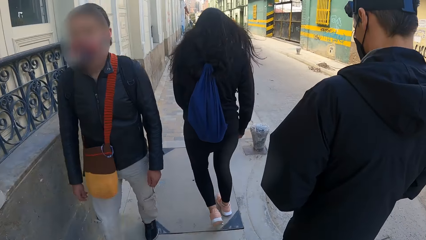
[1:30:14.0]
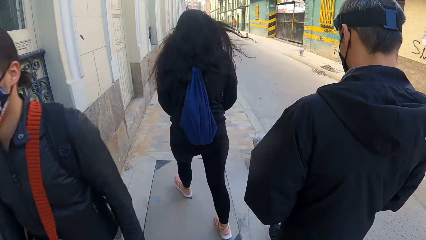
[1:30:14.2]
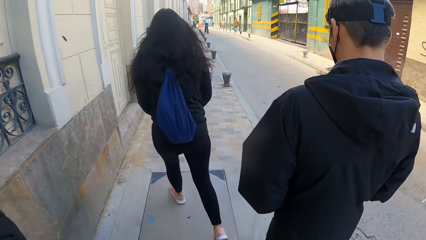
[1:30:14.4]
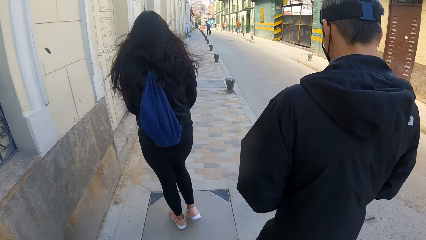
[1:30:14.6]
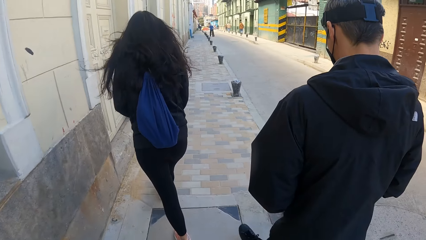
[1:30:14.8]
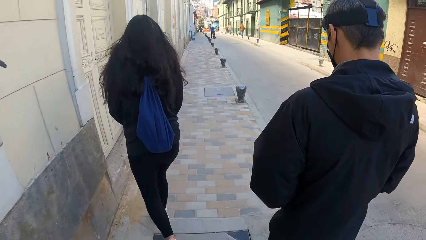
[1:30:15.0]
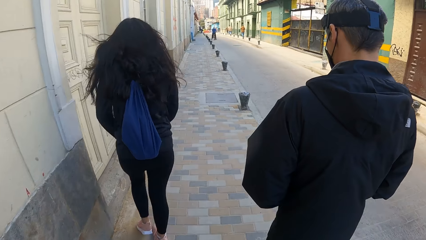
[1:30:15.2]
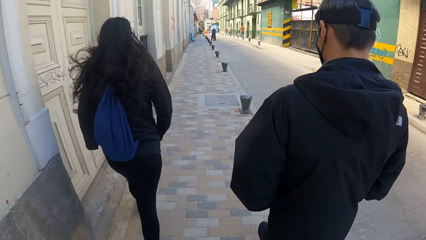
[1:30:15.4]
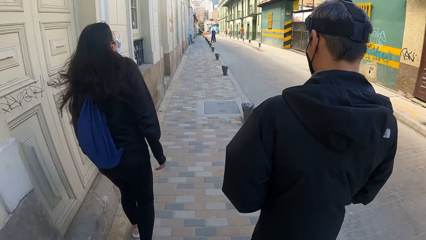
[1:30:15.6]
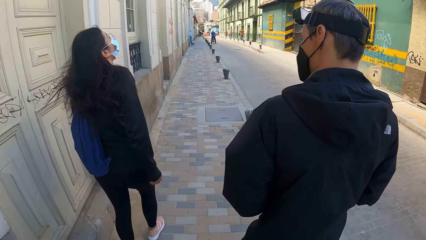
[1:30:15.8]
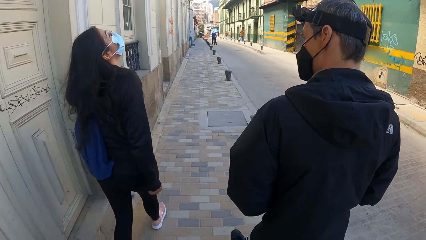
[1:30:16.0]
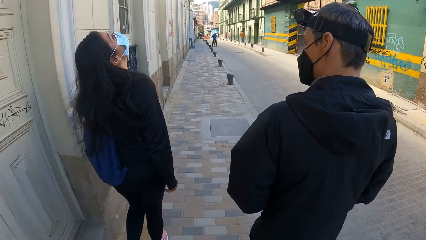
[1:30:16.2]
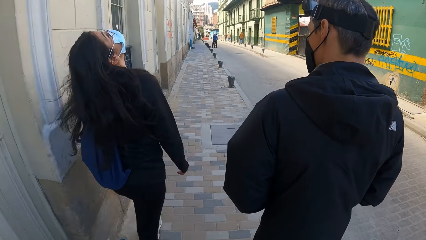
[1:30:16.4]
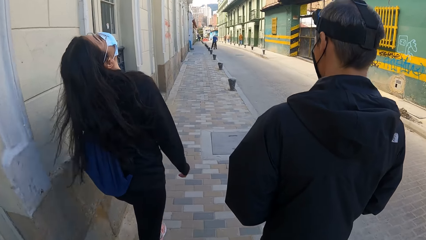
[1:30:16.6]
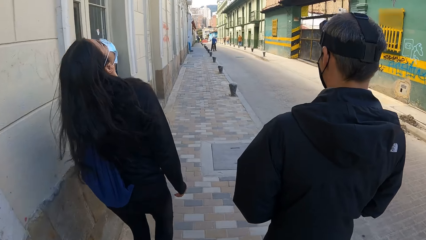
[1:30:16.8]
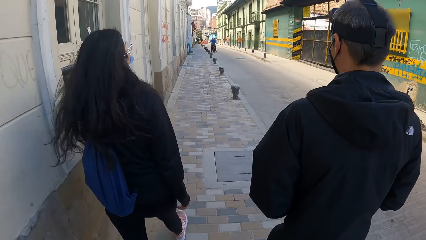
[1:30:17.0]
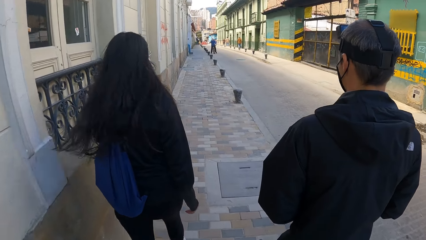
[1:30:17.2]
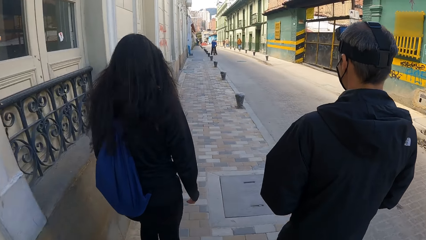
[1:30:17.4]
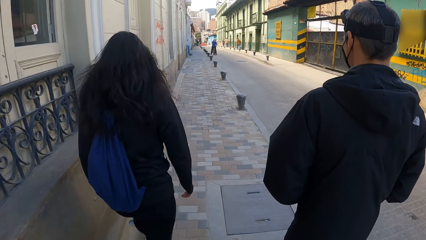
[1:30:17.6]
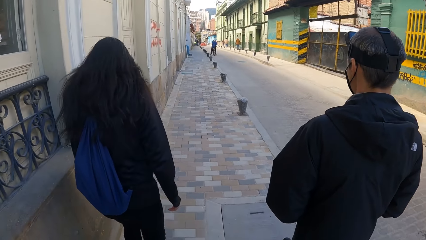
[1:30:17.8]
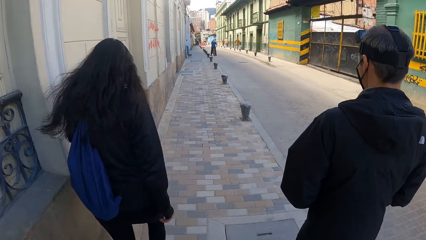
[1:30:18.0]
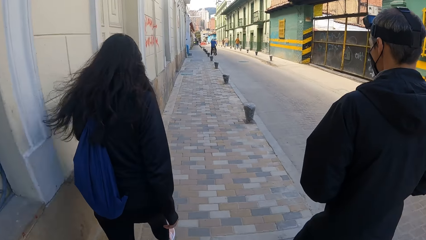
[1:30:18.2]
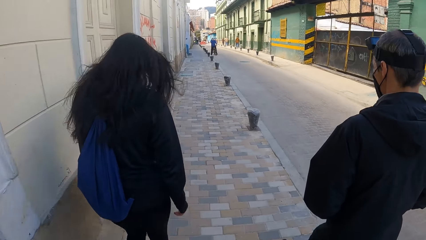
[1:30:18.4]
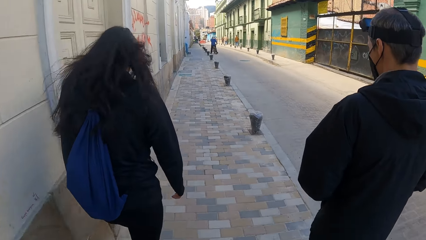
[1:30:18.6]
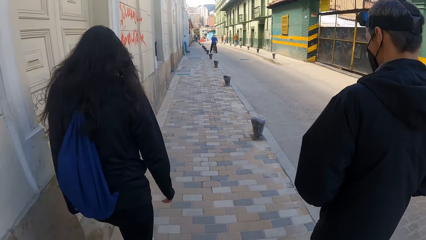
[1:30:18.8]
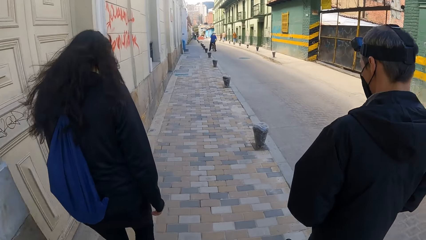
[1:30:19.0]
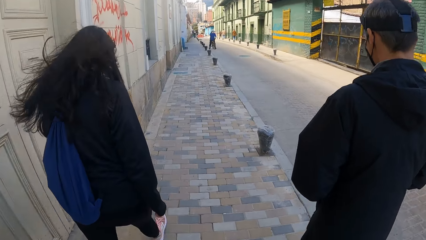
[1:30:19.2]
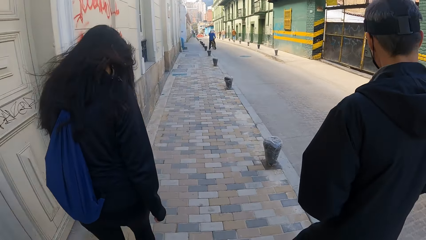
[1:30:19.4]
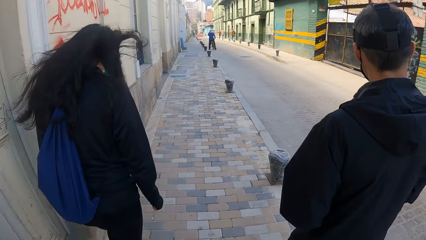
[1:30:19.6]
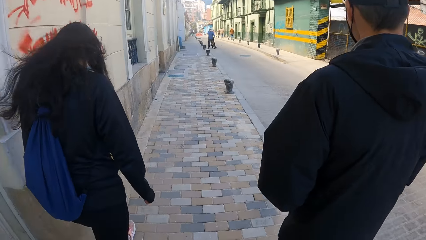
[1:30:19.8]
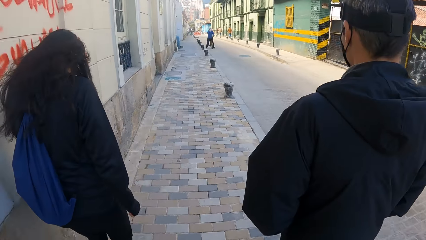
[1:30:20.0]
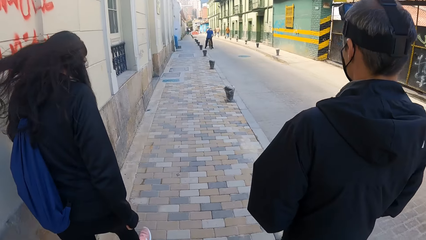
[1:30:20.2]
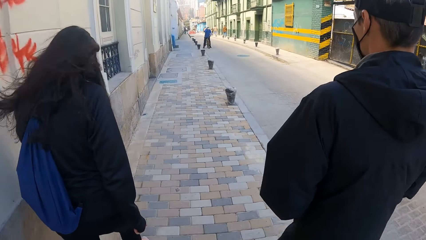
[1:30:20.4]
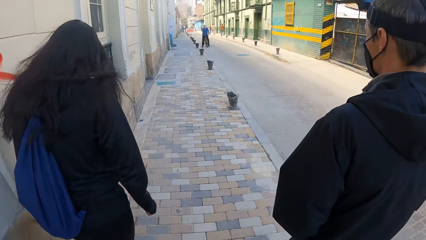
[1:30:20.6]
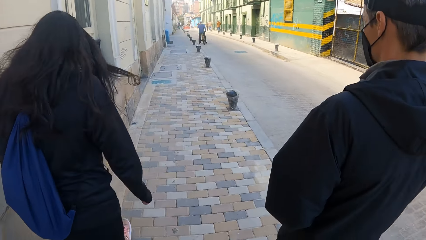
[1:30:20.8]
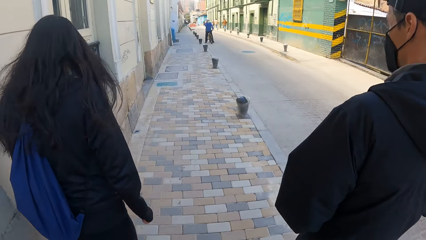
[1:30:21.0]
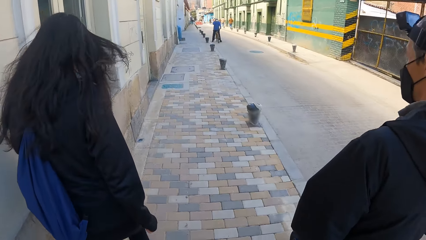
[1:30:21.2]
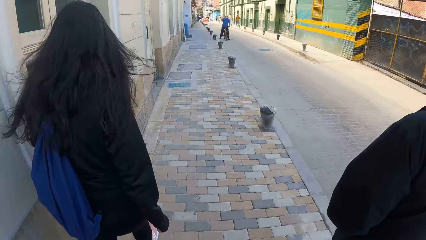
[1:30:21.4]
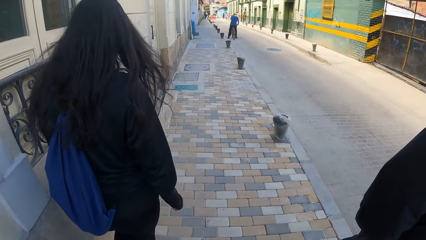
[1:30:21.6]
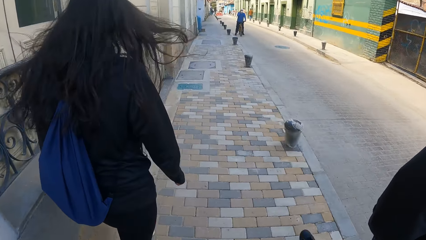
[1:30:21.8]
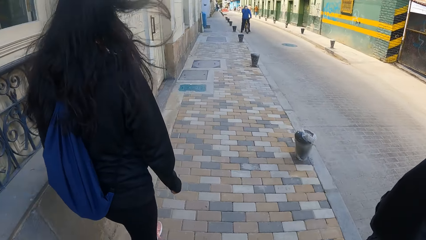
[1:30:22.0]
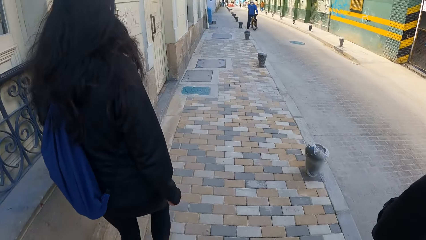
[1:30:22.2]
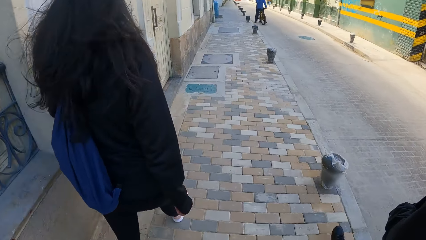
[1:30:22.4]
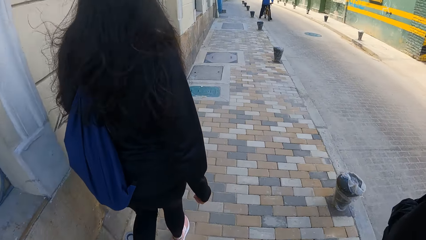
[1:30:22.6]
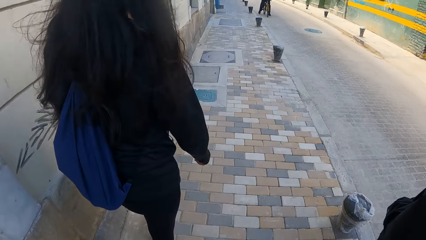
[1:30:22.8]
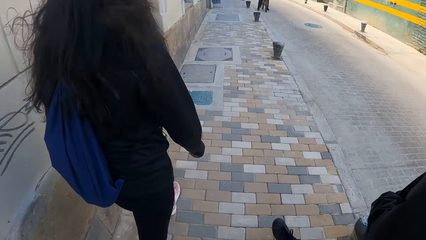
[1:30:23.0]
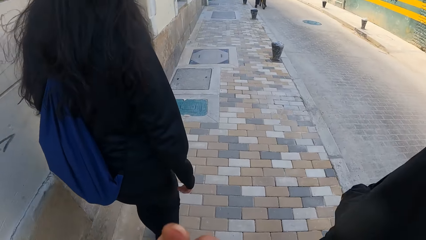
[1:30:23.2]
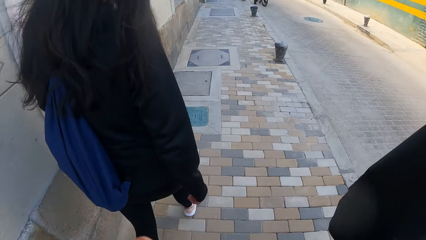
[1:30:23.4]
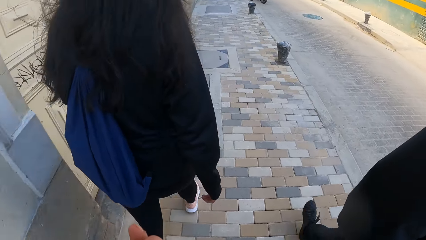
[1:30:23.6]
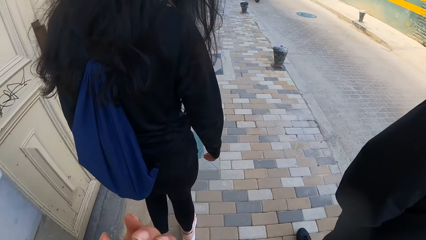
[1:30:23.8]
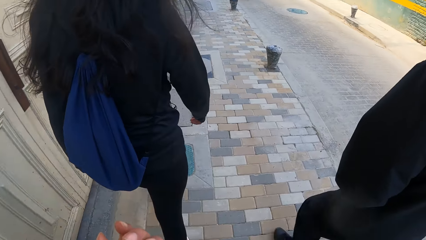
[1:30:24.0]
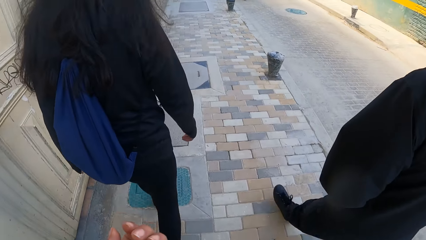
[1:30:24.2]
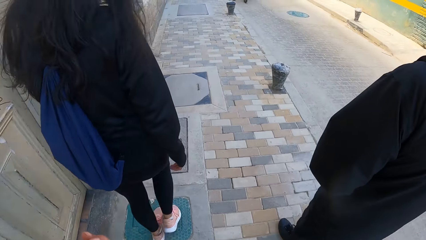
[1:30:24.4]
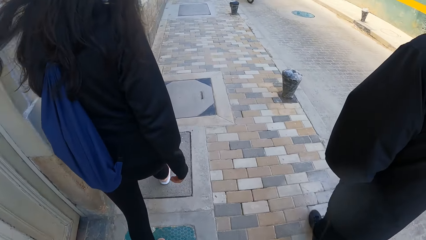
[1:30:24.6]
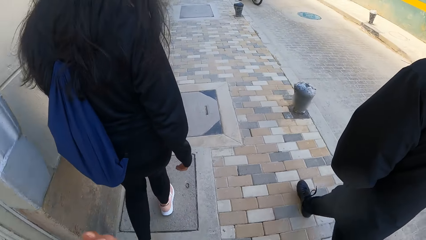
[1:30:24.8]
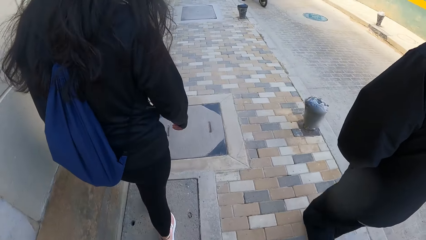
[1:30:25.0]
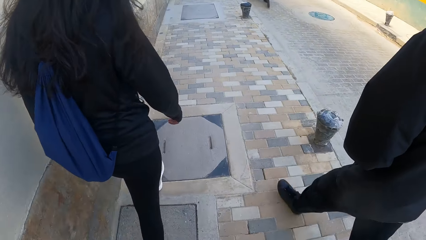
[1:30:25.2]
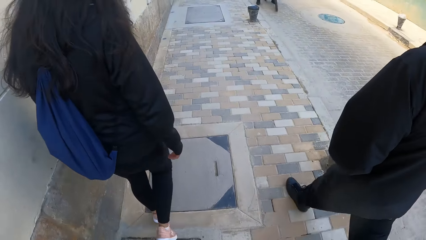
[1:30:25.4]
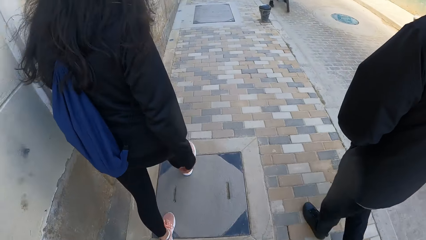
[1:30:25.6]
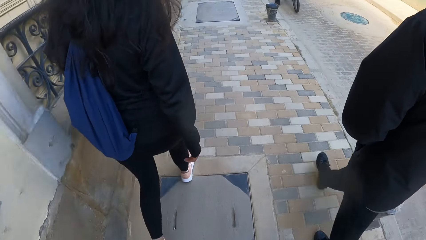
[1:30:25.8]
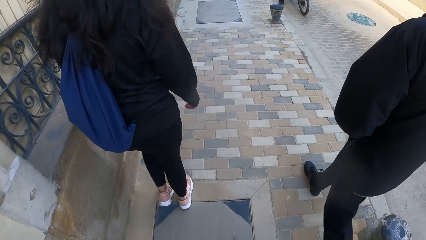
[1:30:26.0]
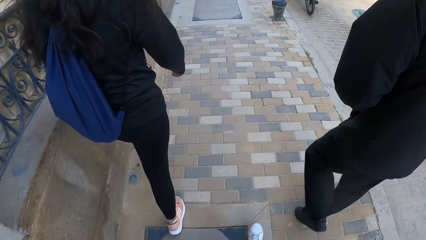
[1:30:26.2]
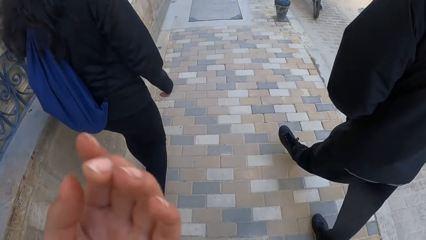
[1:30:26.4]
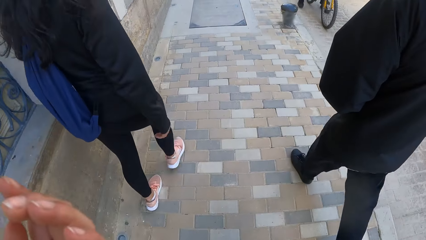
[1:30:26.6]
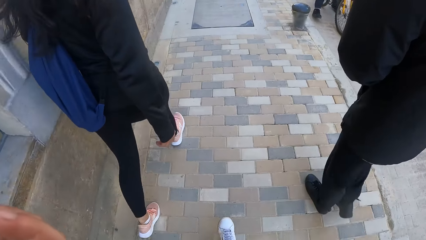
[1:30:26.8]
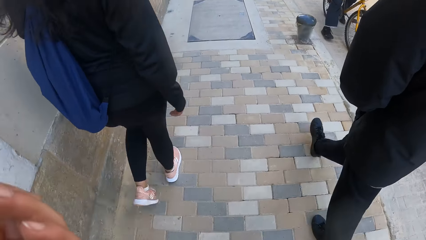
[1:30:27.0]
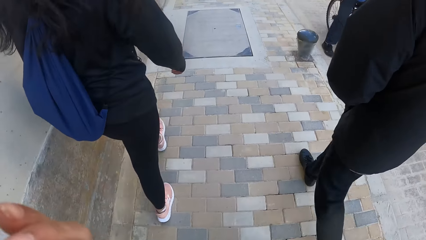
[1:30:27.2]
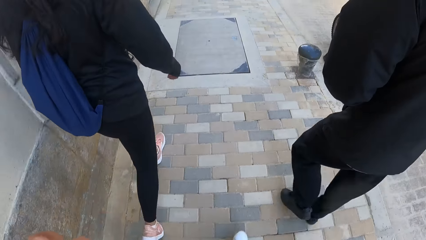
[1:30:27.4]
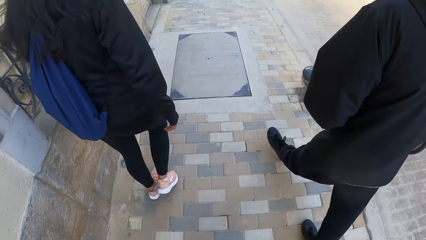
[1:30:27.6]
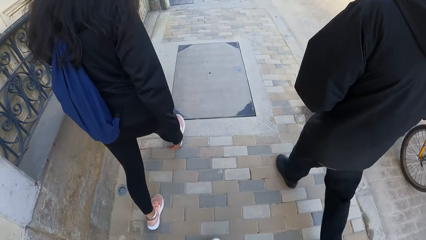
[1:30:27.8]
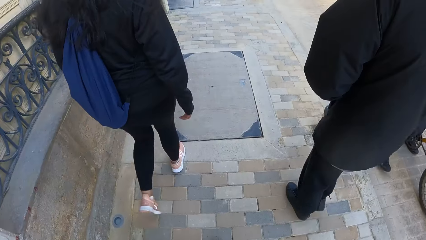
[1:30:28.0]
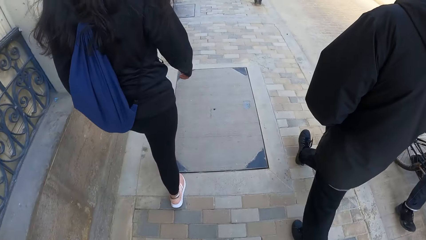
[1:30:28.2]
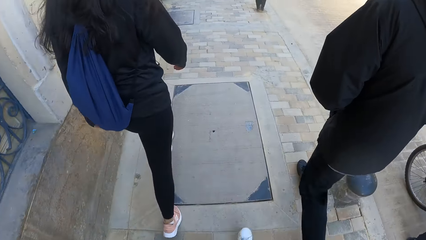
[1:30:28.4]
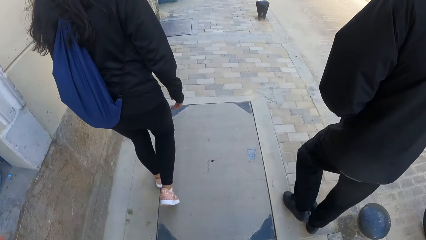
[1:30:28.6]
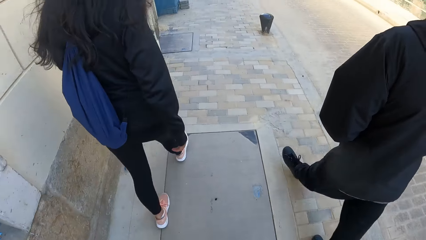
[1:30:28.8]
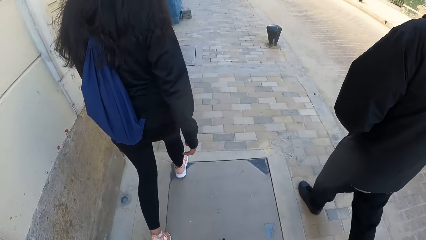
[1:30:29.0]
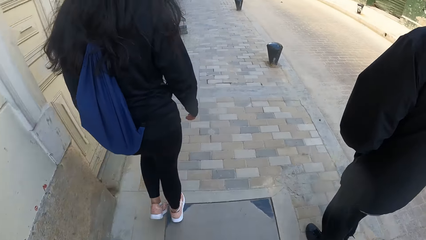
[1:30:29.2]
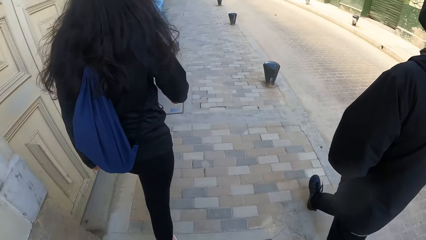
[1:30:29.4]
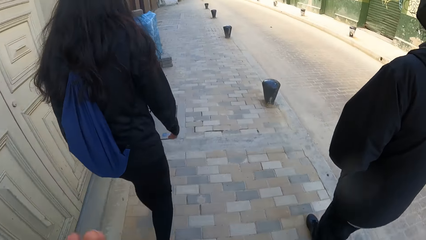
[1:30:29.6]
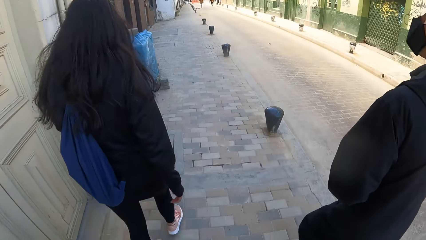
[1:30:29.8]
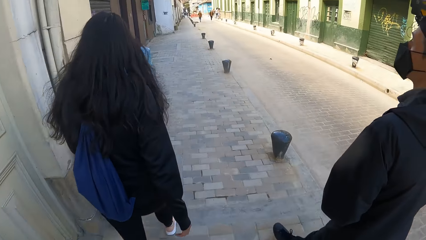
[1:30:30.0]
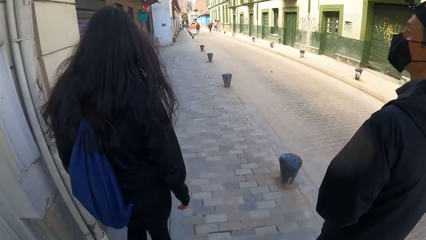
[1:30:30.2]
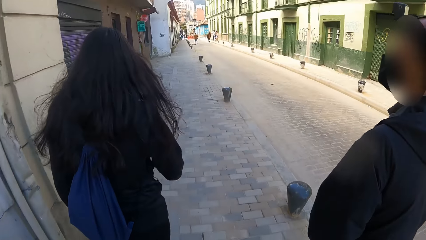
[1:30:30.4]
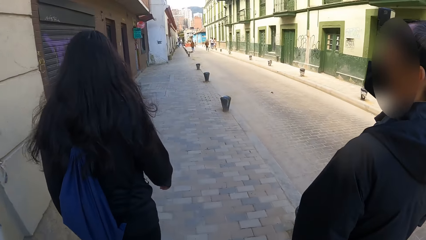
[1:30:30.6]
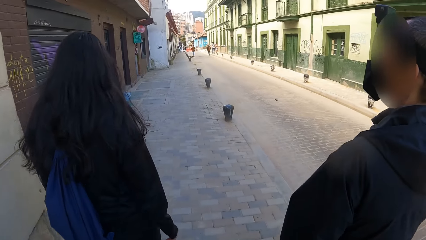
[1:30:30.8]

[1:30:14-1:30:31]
The woman raises her head. The camera wearer raises his left hand. He walks on the pavement.
